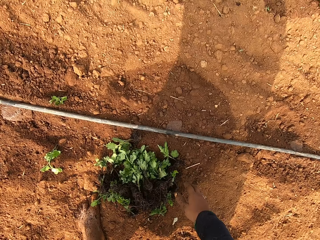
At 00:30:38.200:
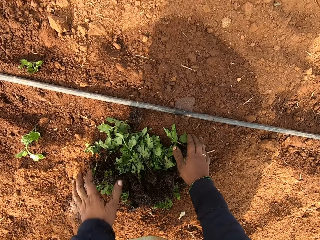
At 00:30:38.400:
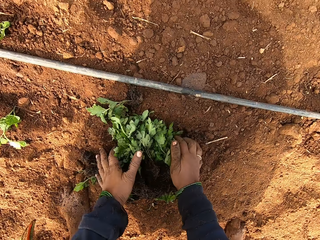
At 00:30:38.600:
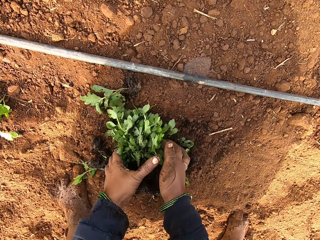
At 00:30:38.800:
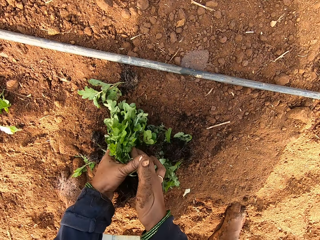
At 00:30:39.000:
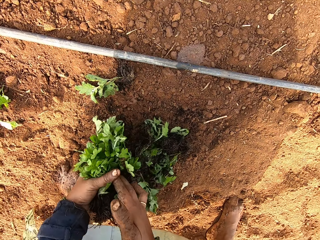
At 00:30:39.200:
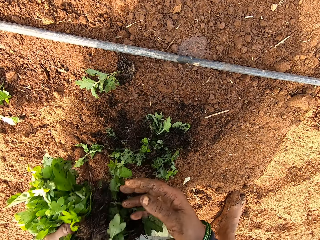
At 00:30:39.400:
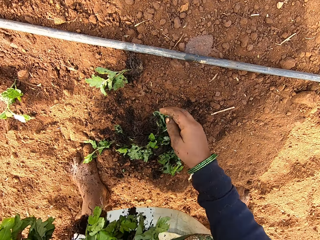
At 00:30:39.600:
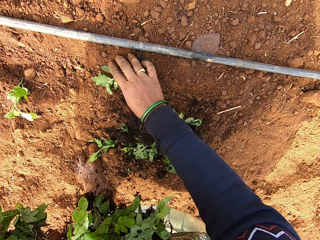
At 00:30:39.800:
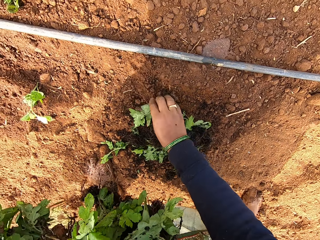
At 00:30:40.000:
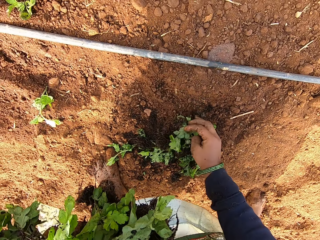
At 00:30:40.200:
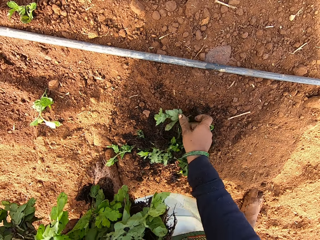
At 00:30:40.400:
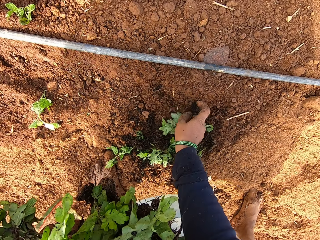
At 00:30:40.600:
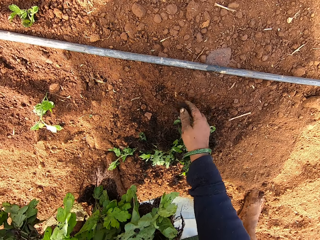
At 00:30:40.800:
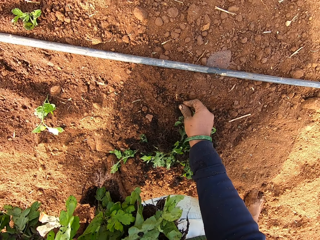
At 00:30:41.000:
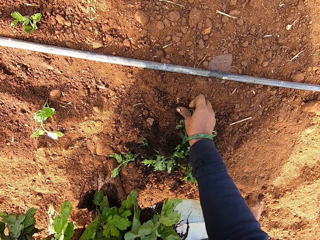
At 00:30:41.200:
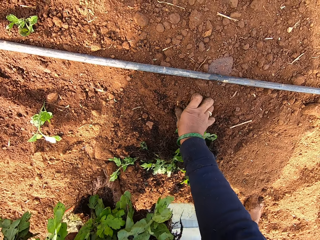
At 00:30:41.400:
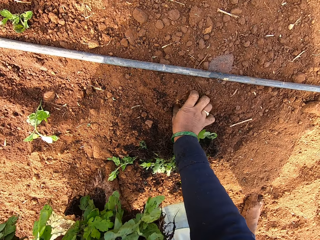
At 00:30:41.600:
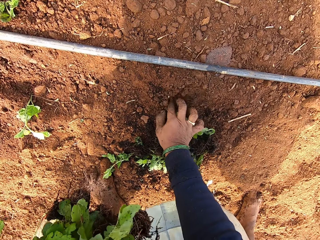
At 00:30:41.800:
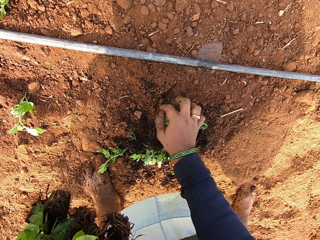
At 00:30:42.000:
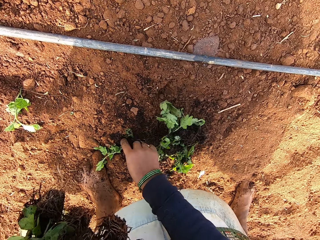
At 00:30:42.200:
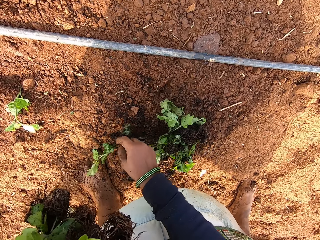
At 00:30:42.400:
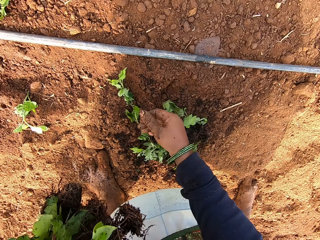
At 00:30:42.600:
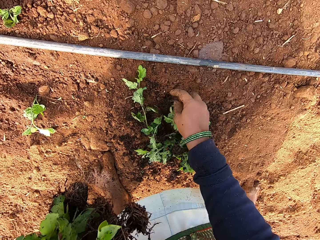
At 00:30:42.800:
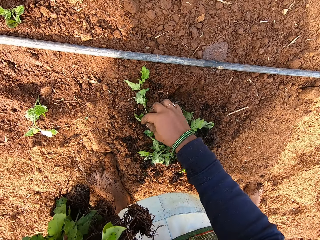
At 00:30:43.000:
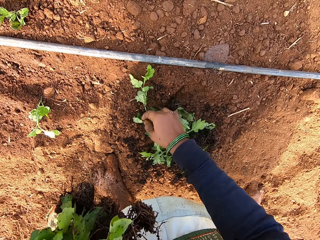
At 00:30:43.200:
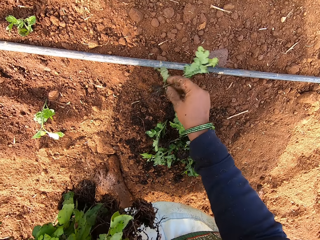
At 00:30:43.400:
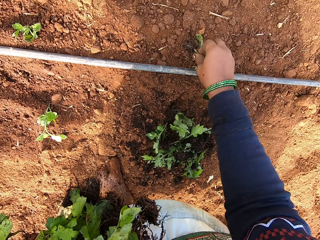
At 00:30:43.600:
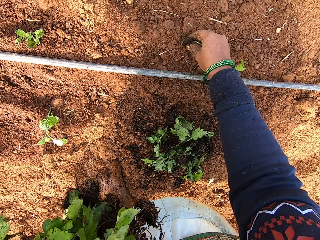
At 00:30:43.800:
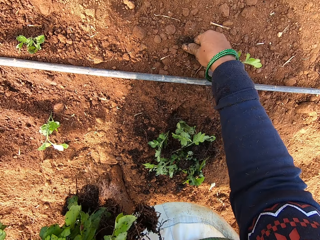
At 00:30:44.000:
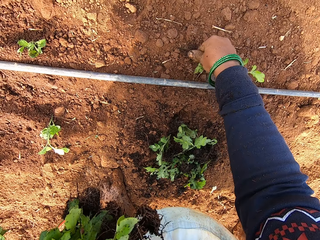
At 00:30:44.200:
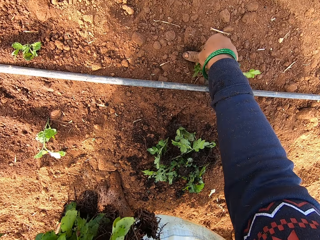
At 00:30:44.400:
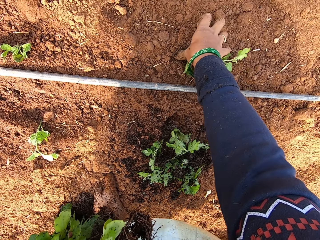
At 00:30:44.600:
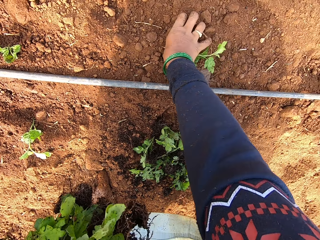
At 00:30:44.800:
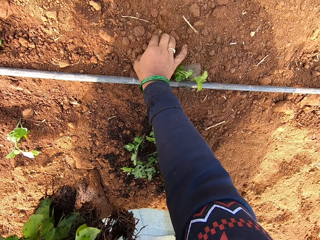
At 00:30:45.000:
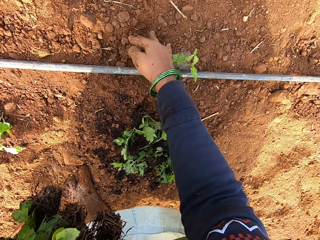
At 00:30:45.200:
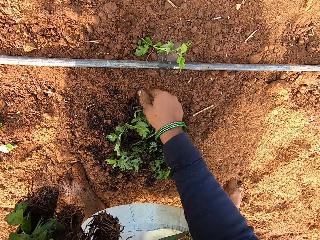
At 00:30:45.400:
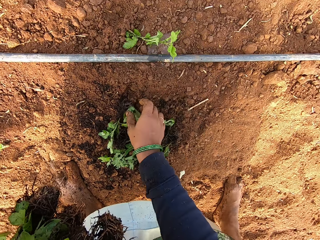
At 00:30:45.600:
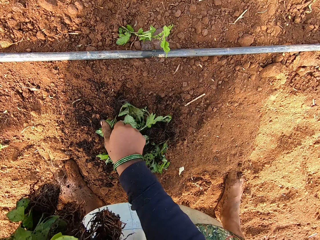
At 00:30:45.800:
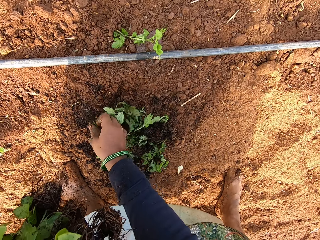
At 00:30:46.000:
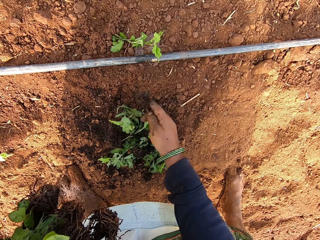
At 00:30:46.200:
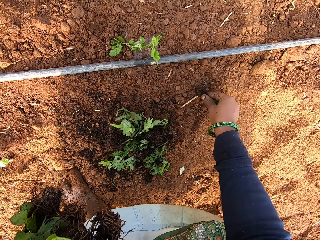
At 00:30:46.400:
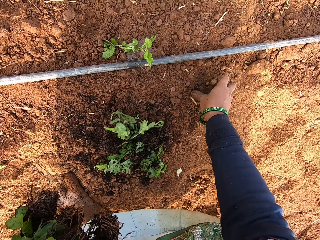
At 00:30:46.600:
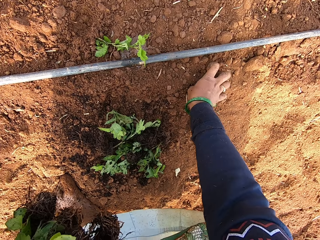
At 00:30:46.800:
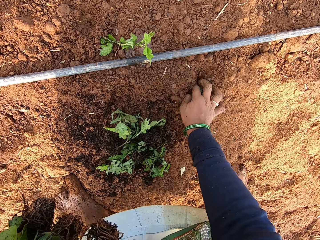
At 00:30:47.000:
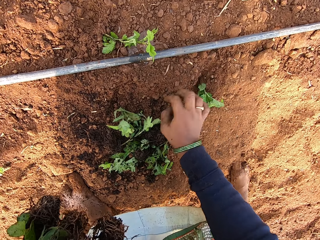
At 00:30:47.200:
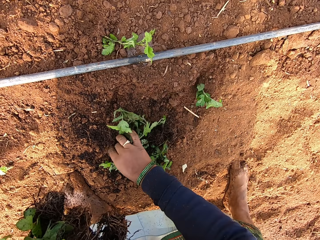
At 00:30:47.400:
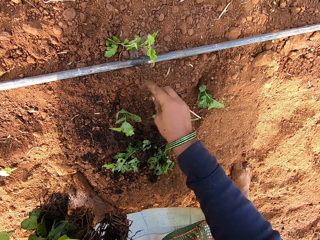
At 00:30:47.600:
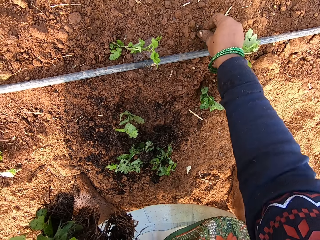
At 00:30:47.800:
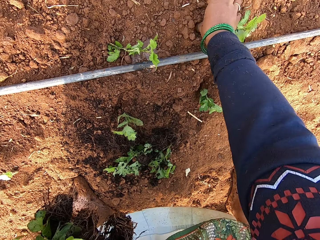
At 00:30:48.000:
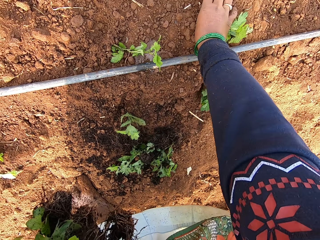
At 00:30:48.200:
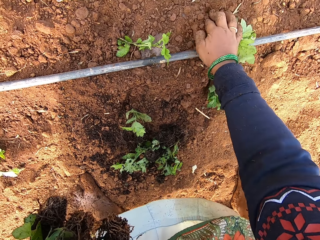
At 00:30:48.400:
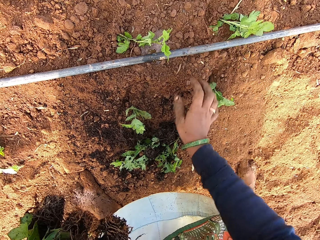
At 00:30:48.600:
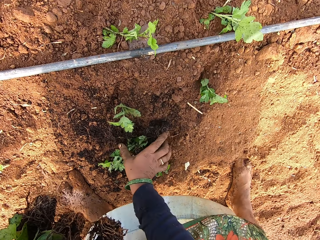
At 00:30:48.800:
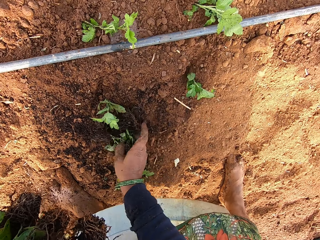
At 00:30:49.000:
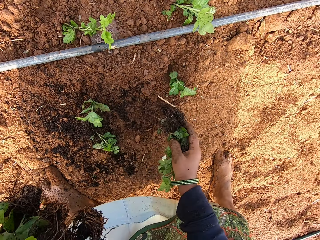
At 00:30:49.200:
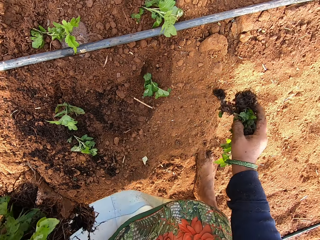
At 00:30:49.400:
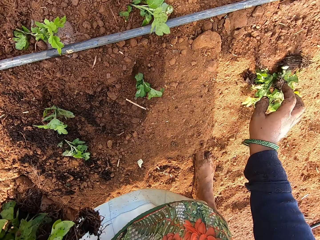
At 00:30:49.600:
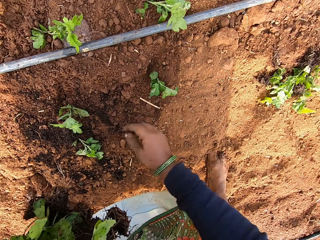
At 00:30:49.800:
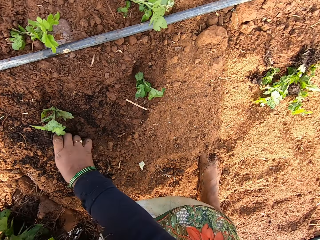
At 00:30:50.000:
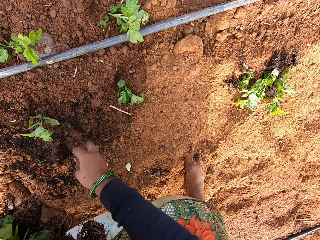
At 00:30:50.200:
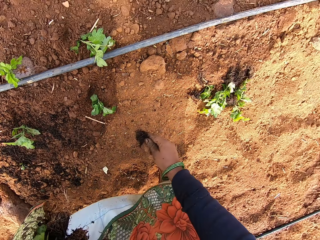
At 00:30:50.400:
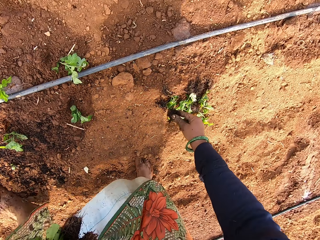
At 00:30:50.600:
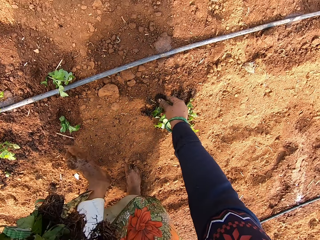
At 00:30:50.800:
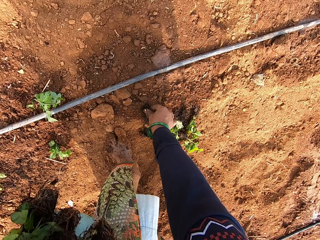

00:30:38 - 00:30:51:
The camera wearer bends down. She picks up the plants from the ground with both hands. She picks up a plant from the ground with her right hand. She pushes the plant roots into the ground with her right hand. She picks up the plant from the ground with her right hand. She picks up the plant from the ground with her right hand again. She pushes the plant roots into the ground with her right hand. She picks up the plant from the ground with her right hand. She pushes the plant roots into the ground with her right hand. She picks up the plant from the ground with her right hand. She pushes the plant roots into the ground with her right hand. She picks up the plants from the ground with both hands. She drops the plants on the ground with her right hand. She picks up a plant from the ground with her right hand.

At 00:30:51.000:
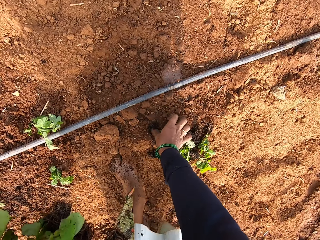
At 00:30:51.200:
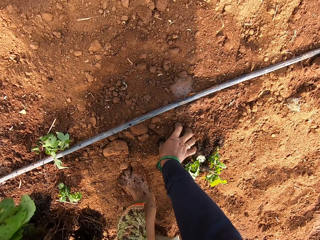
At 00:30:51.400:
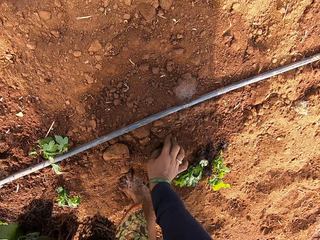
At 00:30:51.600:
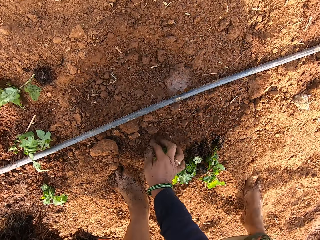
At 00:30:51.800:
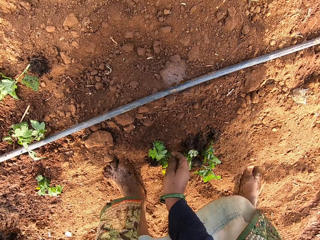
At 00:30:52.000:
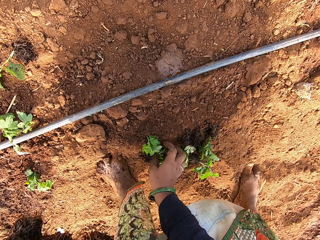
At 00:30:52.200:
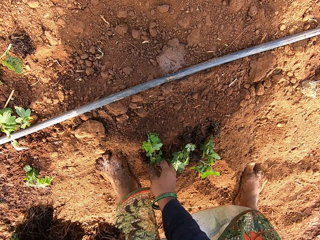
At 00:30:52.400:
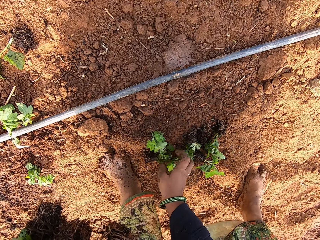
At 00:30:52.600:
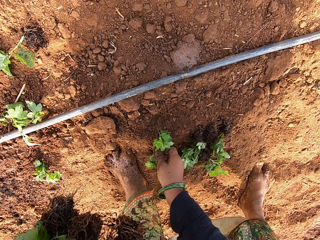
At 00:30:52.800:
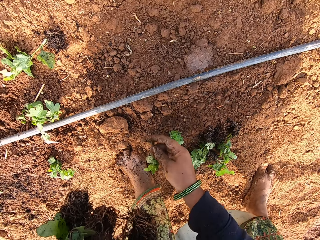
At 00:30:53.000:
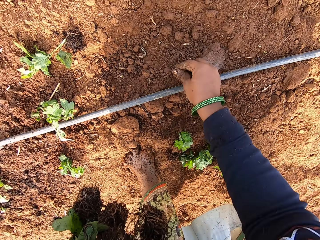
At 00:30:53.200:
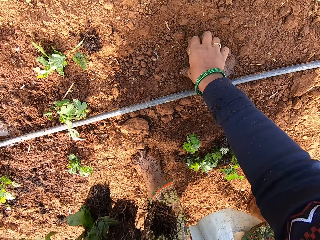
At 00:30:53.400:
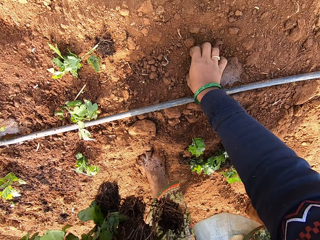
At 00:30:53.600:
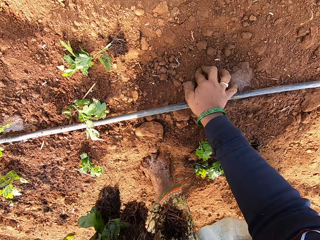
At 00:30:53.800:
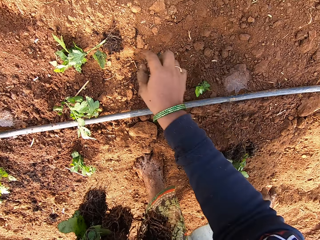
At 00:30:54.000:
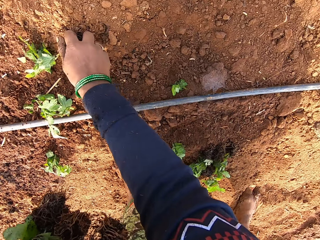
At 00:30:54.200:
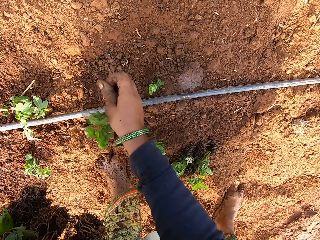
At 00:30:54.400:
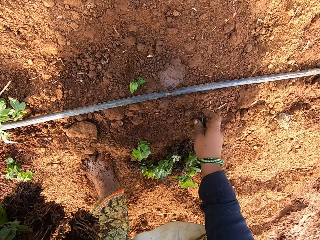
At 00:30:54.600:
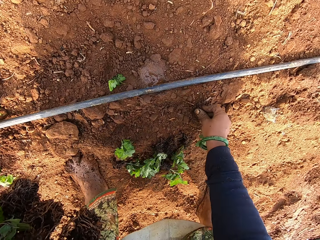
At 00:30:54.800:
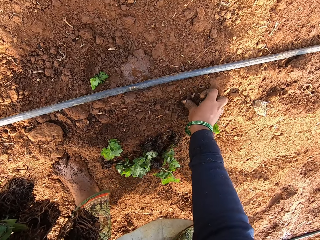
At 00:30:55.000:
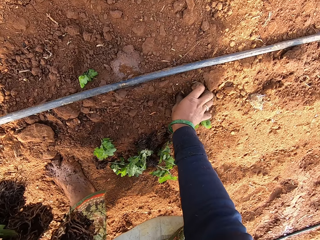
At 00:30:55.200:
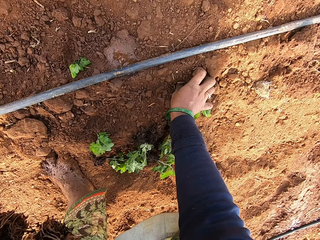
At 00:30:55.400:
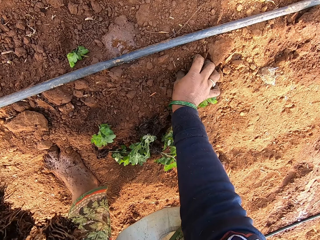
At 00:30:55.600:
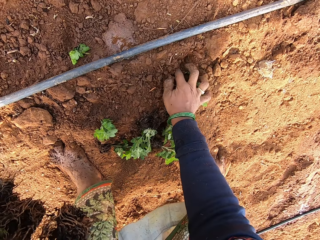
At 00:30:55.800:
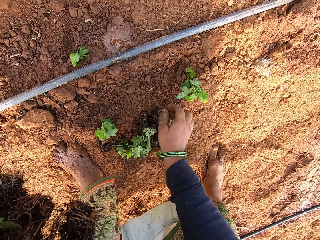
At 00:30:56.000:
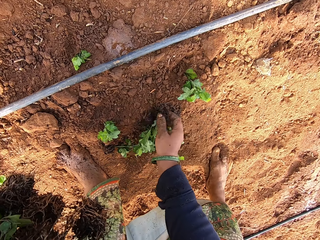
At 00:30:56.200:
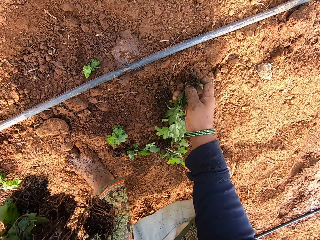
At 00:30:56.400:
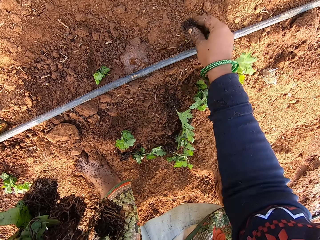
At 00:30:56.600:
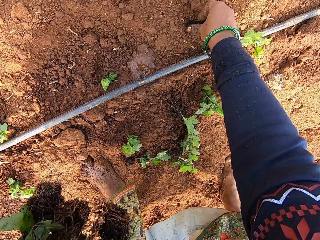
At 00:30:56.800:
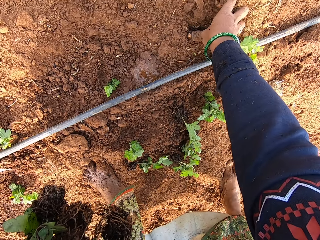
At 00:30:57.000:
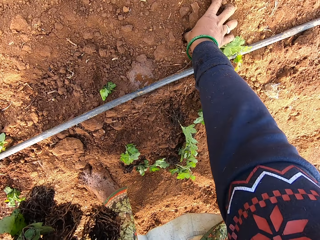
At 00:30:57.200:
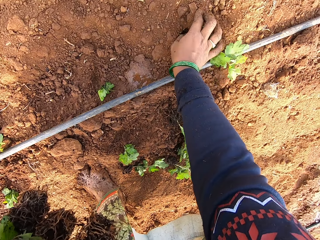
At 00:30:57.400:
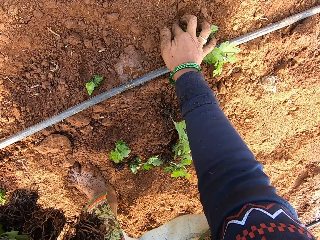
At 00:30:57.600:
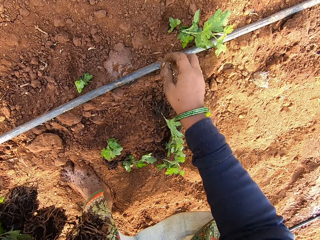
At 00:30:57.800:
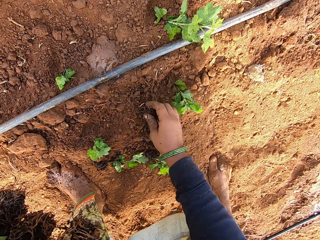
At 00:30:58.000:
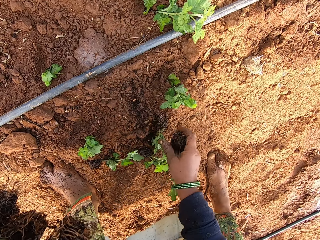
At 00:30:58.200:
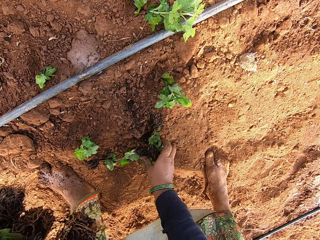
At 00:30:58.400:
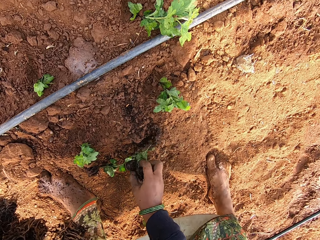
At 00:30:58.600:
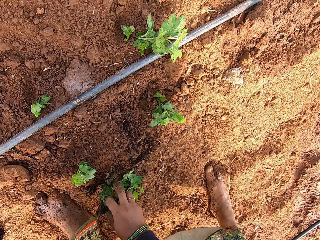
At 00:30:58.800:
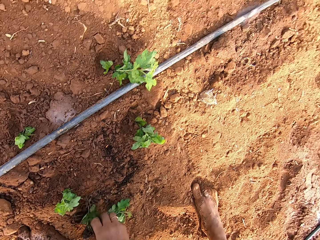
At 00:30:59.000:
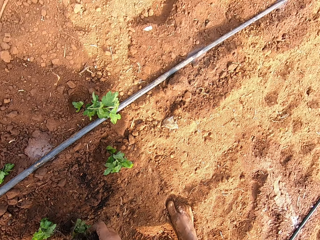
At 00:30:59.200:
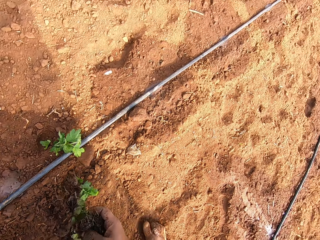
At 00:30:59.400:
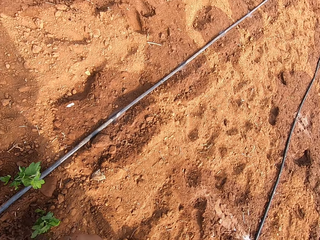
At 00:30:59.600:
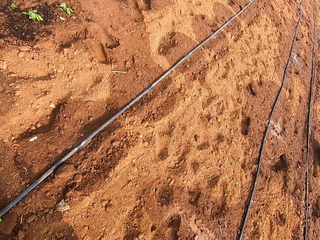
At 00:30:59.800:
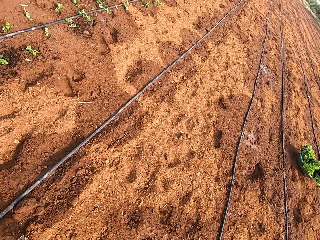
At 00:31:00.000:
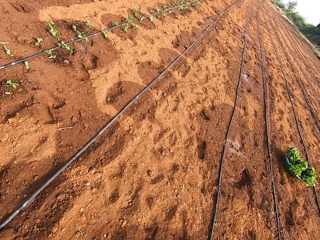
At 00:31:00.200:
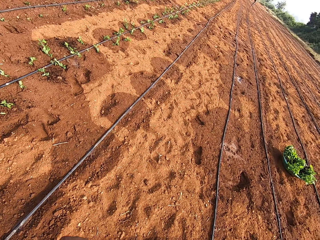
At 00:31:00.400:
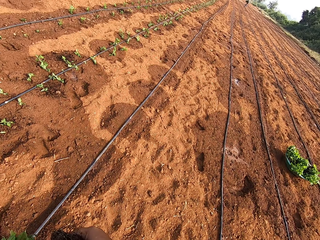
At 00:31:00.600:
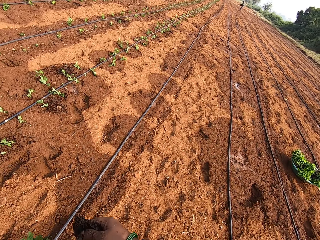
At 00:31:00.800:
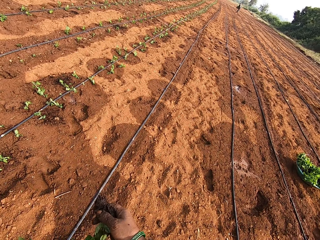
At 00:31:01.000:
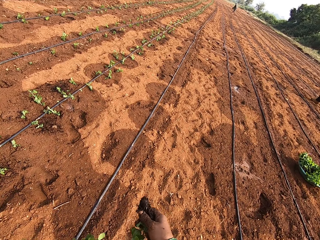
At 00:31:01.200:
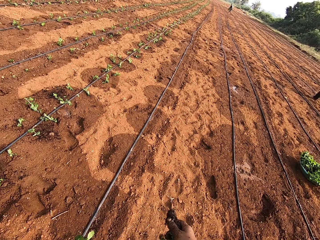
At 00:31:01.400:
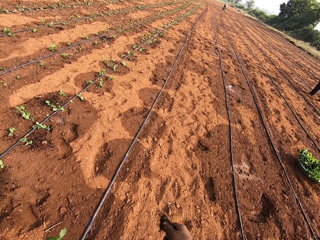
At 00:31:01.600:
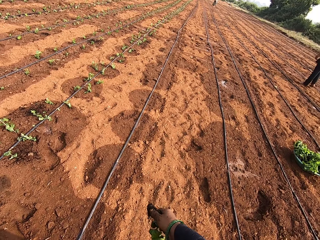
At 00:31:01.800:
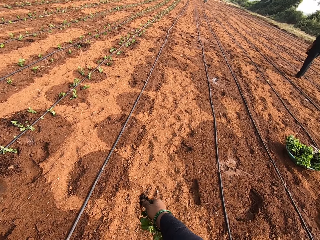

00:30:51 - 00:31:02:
The camera wearer pushes the plant roots into the ground with her right hand. She picks up the plant from the ground with her right hand. She pushes the plant roots into the ground with her right hand. She picks up a plant from the ground with her right hand. She pushes the plant roots into the ground with her right hand. She picks up the plant from the ground with her right hand. She pushes the plant roots into the ground with her right hand. She picks up the plants from the ground with her right hand. She looks around the farm.
